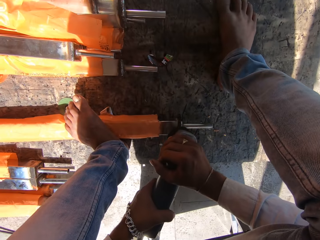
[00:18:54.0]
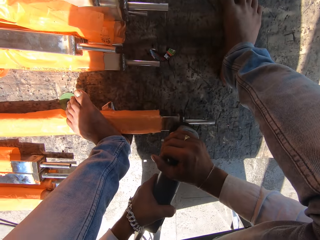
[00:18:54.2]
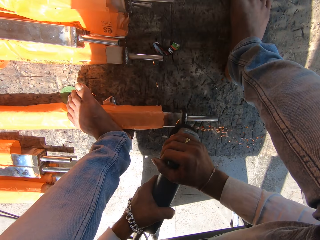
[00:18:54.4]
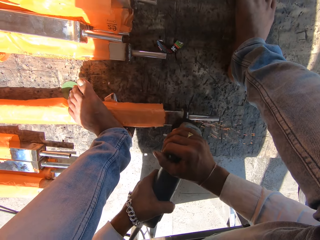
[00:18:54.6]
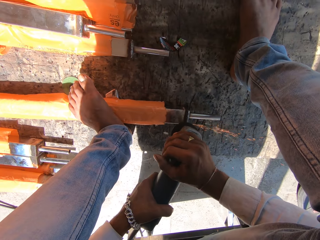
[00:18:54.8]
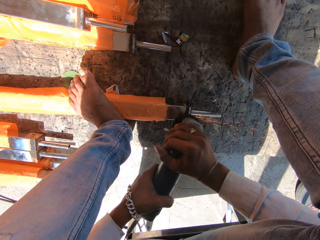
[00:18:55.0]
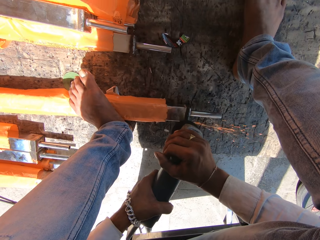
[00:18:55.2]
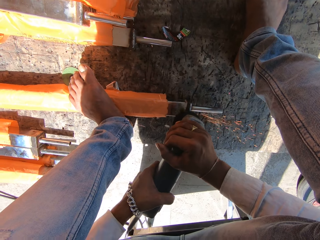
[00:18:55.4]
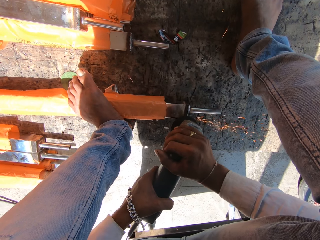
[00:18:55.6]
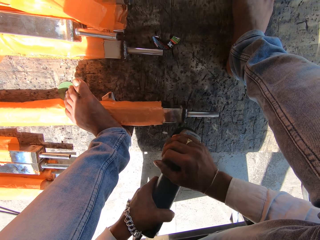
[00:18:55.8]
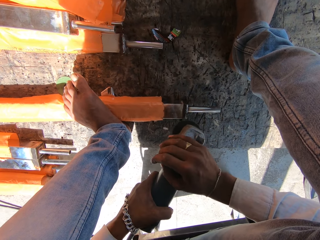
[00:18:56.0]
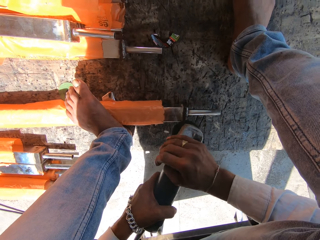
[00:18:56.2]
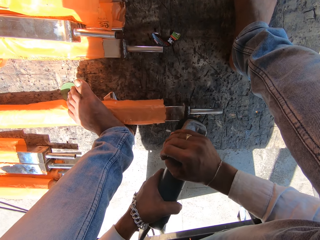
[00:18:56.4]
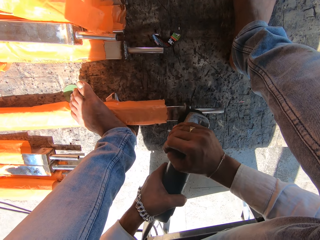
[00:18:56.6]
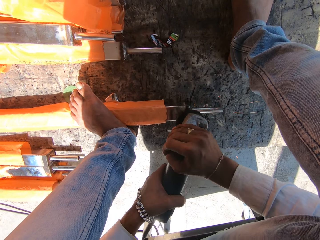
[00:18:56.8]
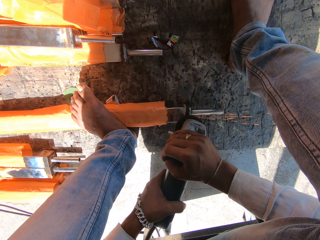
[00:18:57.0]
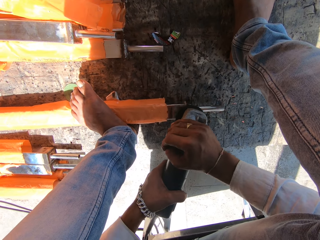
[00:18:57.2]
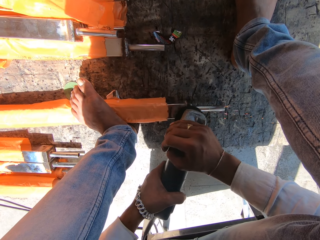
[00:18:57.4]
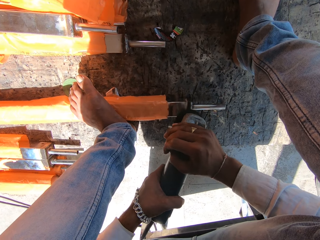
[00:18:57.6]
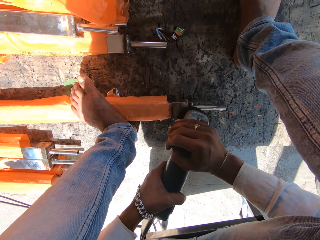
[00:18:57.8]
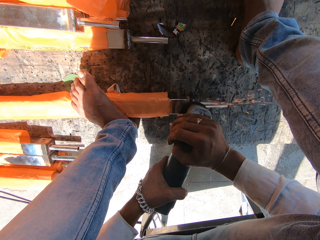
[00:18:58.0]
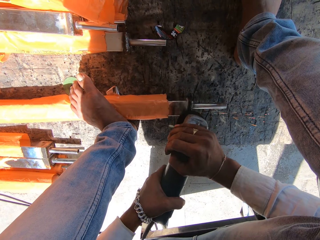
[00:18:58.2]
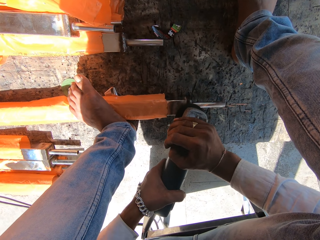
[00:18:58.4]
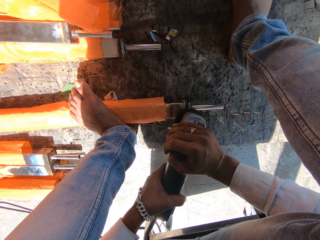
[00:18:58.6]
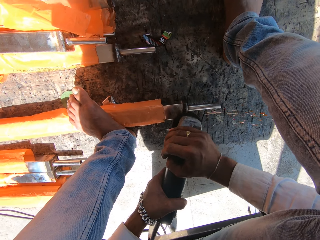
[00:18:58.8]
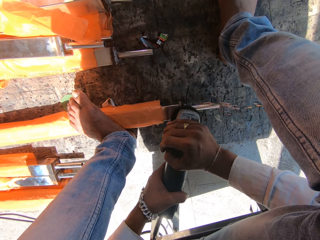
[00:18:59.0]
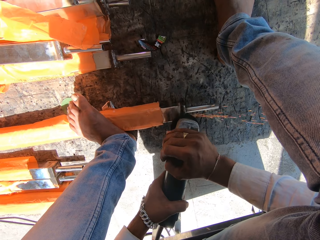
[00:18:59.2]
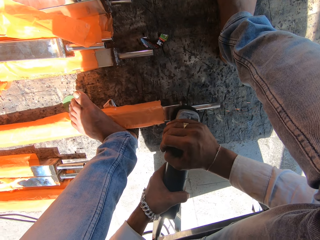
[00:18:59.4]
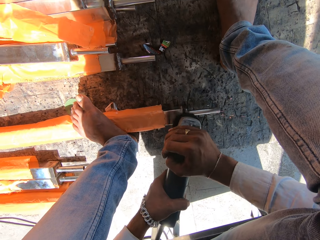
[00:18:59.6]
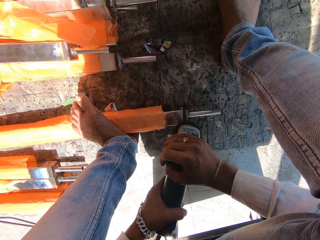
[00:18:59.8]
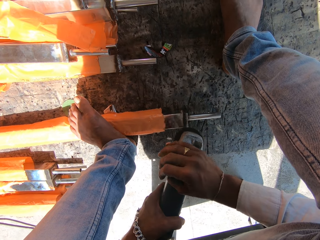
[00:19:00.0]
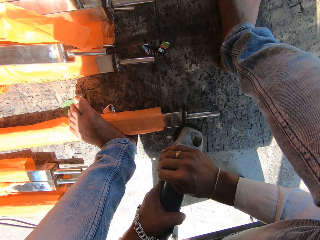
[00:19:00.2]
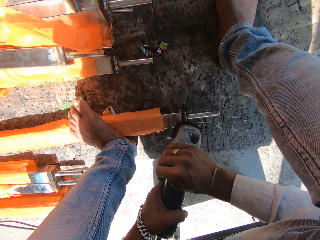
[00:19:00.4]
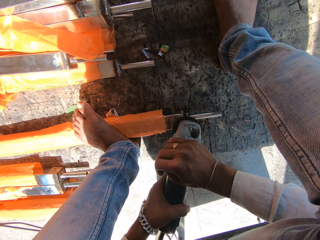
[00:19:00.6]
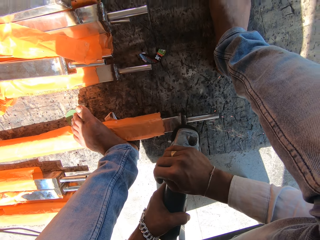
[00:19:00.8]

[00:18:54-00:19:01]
The camera wearer grinds the metal with the grinder.

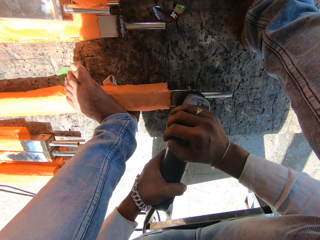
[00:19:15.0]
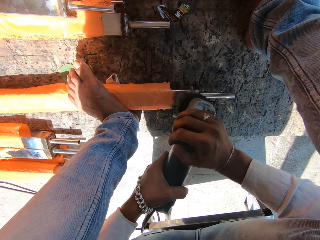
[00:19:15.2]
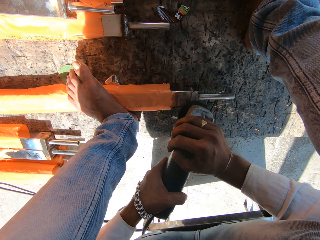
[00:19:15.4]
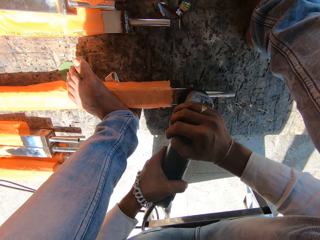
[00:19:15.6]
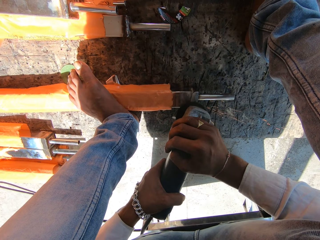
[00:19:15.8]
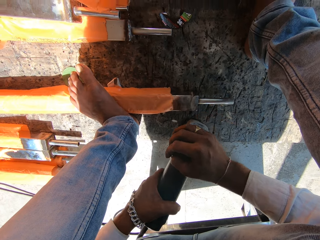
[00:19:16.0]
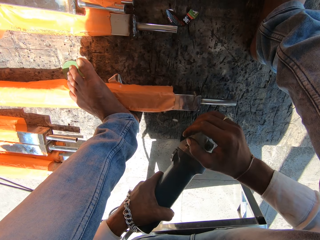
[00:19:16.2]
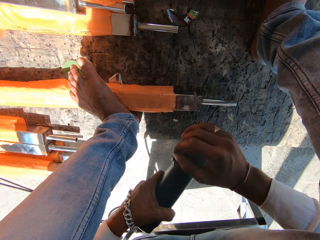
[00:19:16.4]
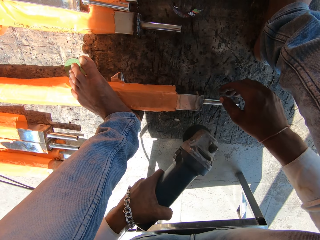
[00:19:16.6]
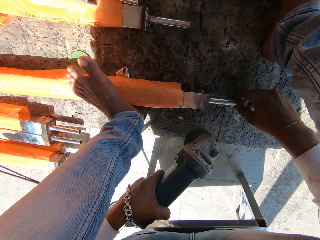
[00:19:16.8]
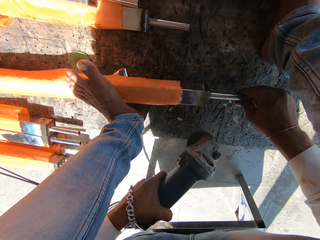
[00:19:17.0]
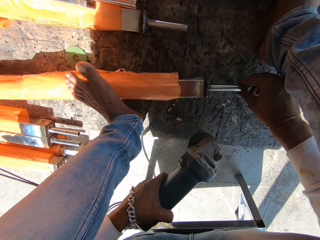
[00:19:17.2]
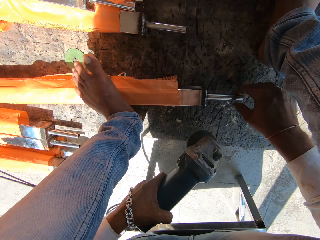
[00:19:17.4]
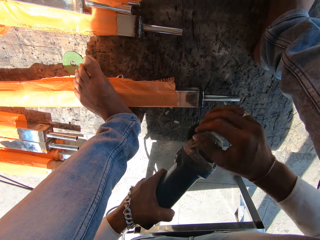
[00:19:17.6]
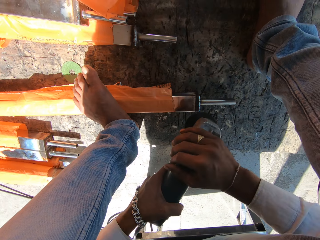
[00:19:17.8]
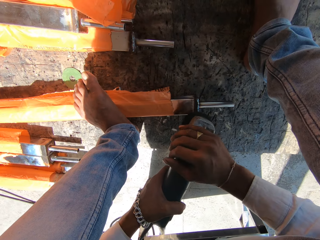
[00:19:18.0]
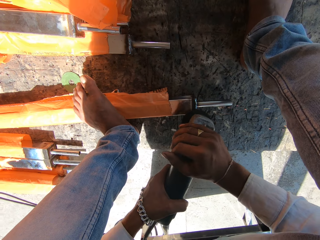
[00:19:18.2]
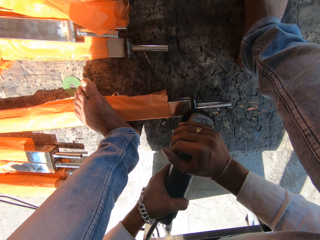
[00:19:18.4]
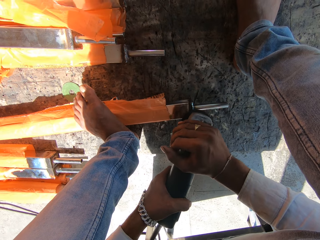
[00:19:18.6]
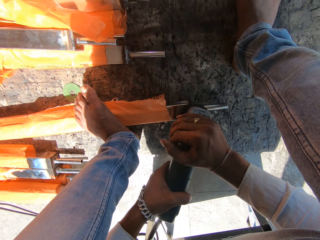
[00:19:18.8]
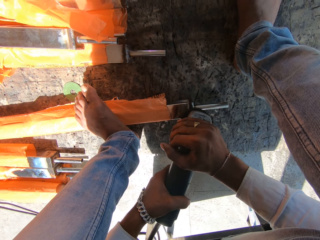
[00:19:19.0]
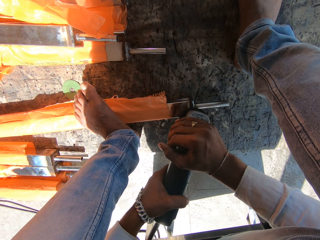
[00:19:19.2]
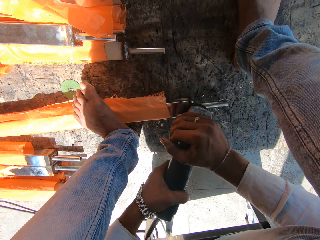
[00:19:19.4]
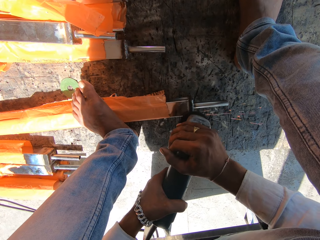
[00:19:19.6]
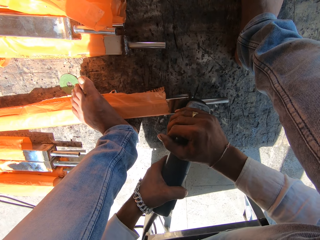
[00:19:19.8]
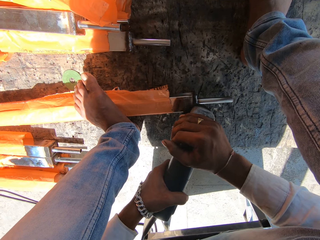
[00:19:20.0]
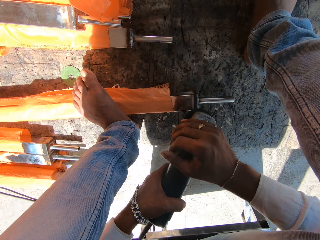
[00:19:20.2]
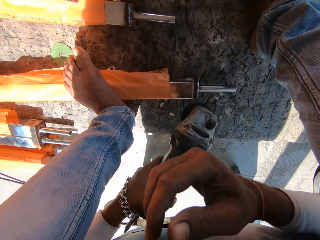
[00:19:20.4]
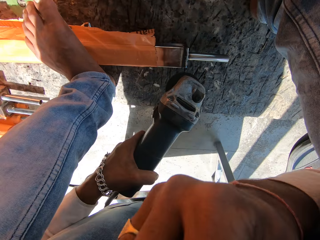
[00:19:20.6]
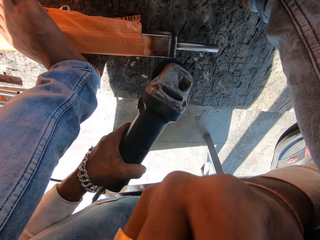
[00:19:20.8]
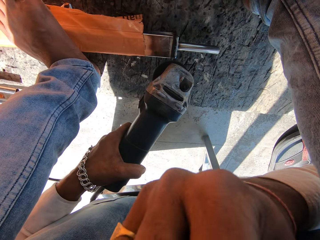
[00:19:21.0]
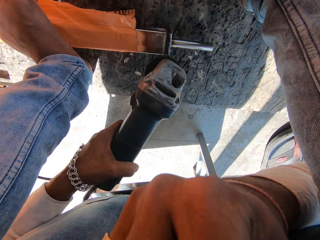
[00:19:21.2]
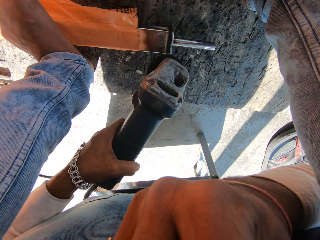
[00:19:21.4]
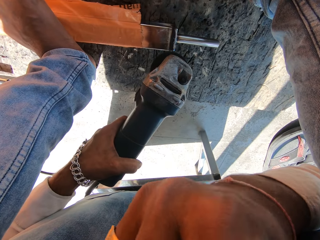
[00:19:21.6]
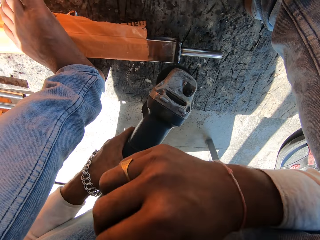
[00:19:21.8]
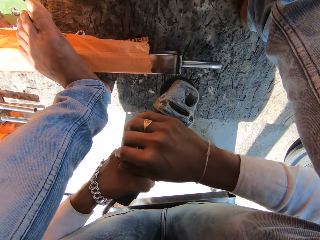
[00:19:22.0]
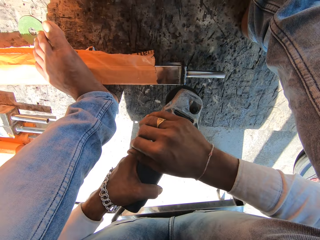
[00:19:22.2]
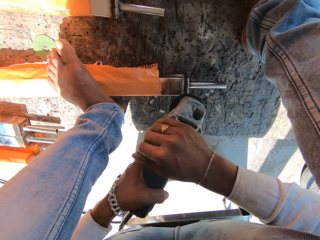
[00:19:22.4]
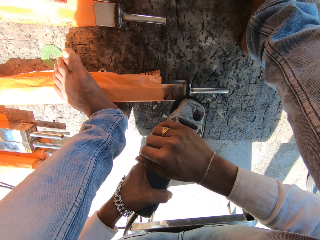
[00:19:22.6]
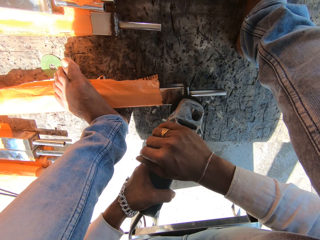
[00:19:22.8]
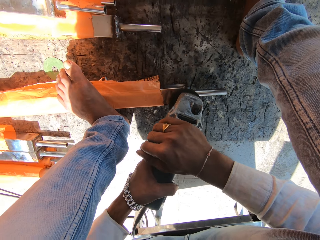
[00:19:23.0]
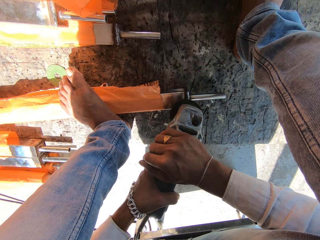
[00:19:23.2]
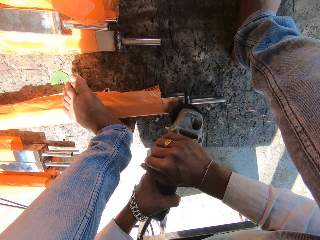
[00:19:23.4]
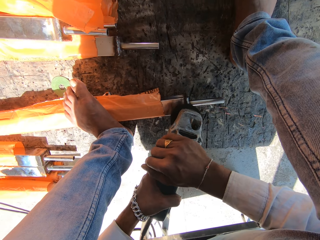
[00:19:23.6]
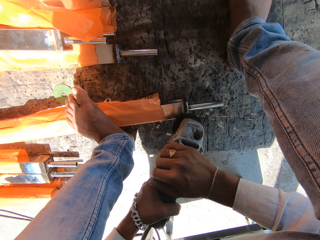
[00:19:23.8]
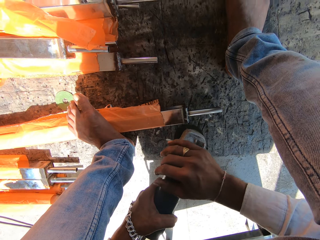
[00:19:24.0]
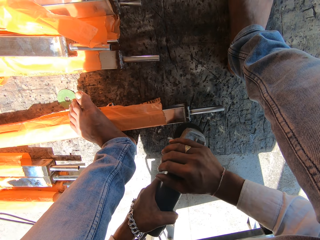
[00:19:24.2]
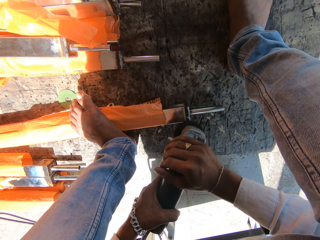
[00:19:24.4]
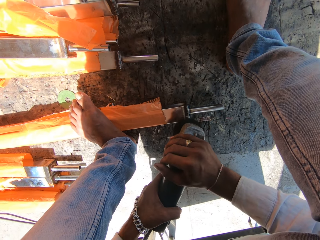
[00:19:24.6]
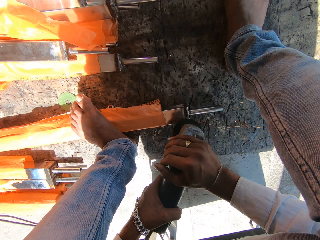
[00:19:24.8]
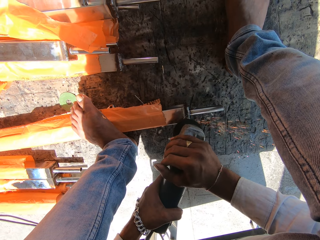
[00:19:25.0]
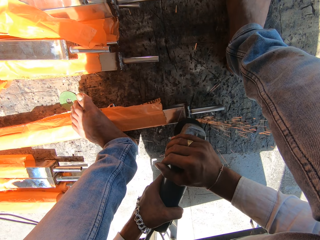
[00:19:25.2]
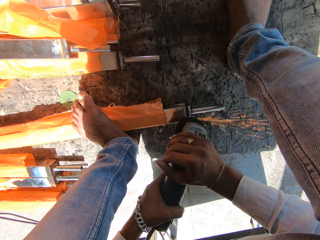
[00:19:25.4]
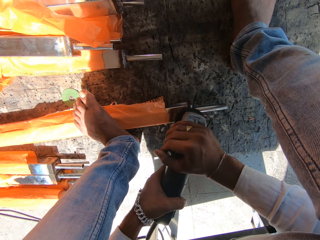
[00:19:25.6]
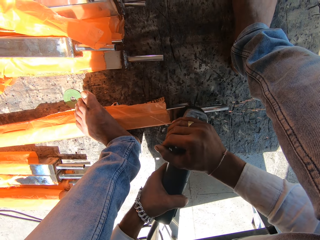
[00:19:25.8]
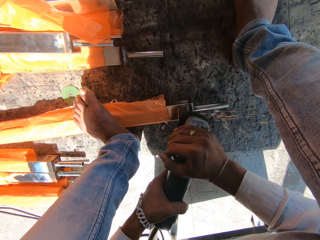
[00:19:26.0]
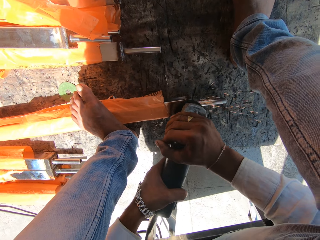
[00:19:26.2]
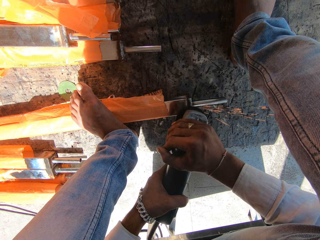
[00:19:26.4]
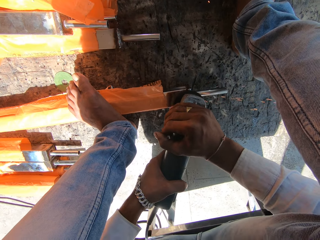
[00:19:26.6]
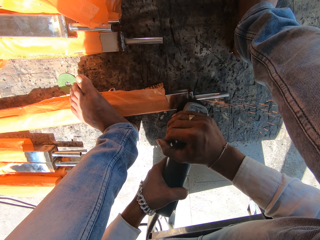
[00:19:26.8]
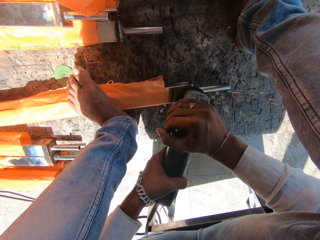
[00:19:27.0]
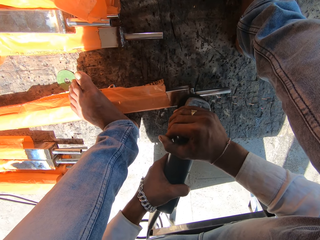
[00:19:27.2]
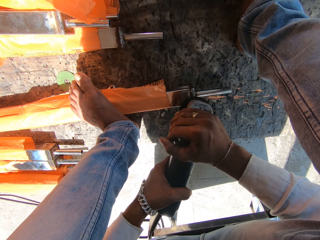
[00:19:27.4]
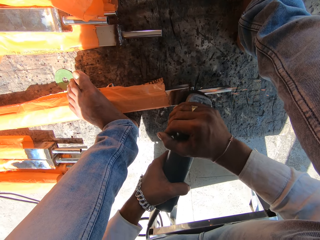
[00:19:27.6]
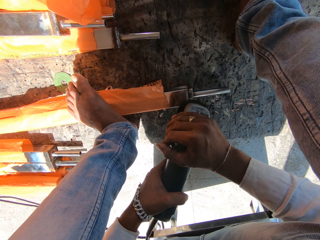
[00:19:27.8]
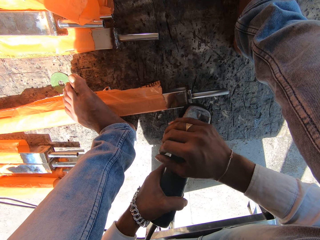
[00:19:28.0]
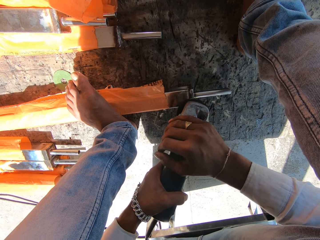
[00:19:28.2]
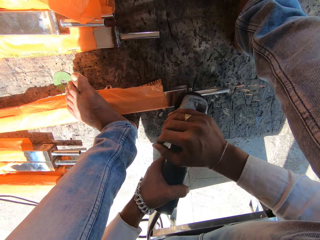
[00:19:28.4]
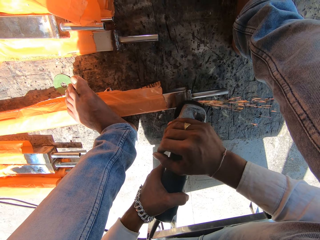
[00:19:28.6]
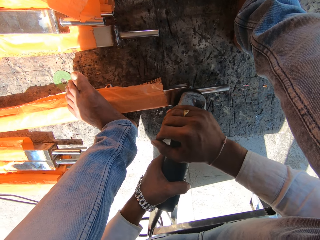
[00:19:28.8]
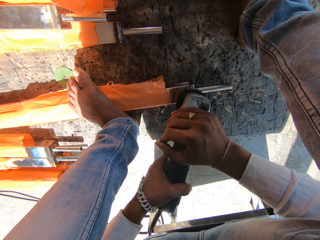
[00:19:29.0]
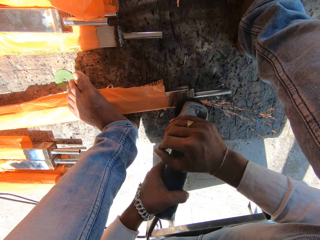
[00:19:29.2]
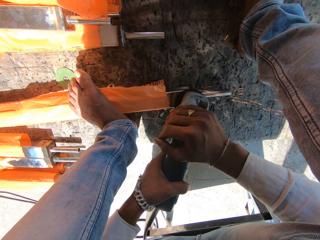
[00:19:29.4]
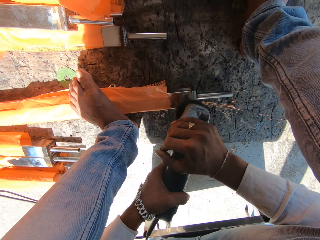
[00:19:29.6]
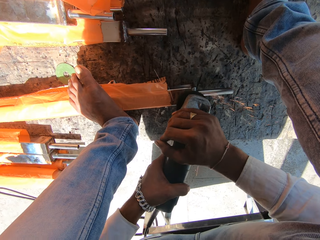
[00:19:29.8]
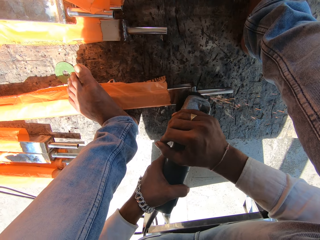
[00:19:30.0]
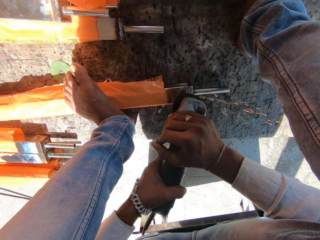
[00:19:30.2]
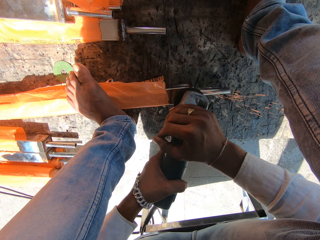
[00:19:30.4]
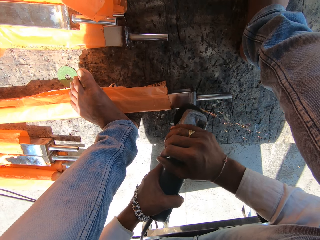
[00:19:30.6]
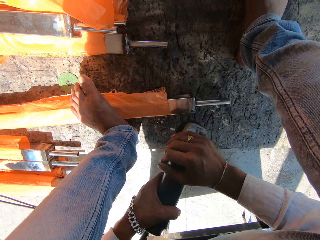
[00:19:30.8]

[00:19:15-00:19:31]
The camera wearer flips the metal rod with his right hand. He picks up the metal. He grinds the rod on the ground with the angle grinder in both hands. He touches his face with his right hand. He fixes the camera. He grinds the rod on the ground with the angle grinder in both hands.
